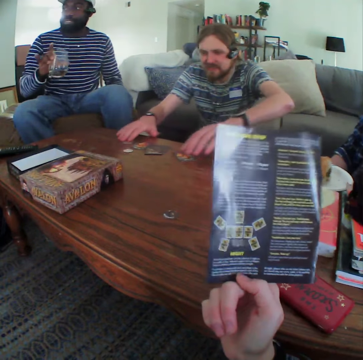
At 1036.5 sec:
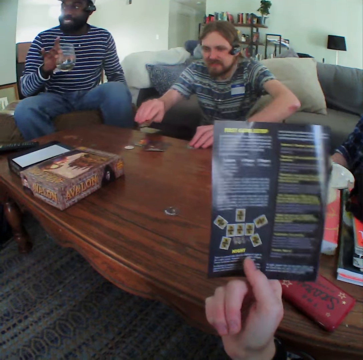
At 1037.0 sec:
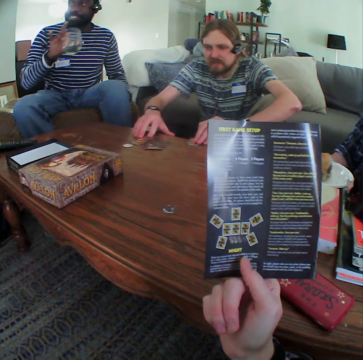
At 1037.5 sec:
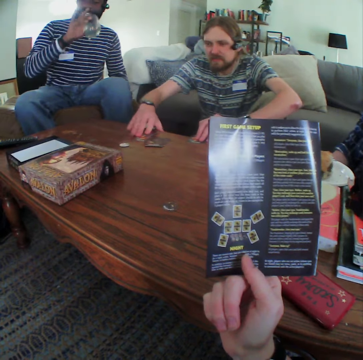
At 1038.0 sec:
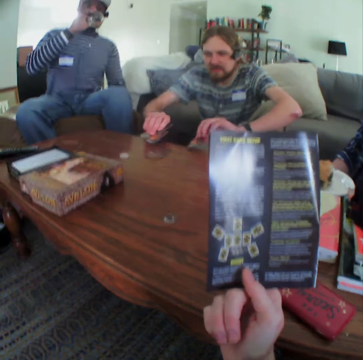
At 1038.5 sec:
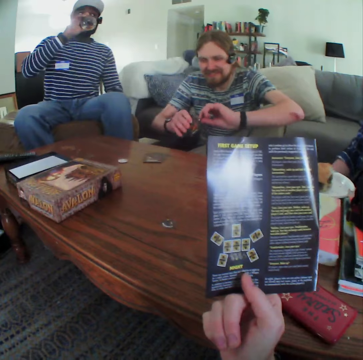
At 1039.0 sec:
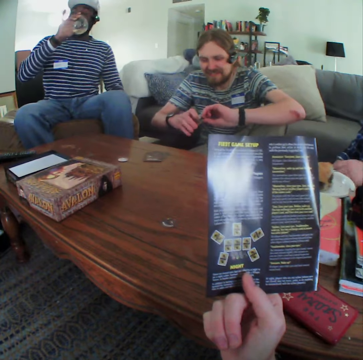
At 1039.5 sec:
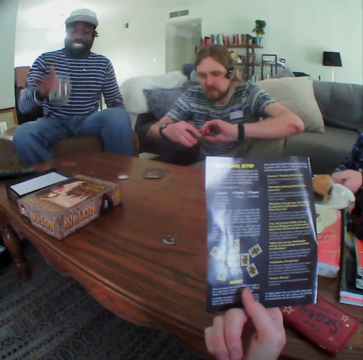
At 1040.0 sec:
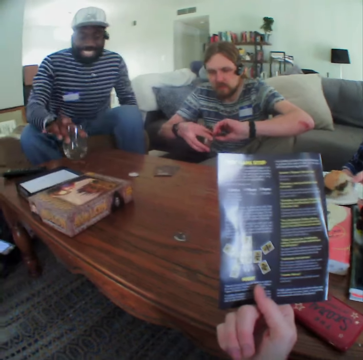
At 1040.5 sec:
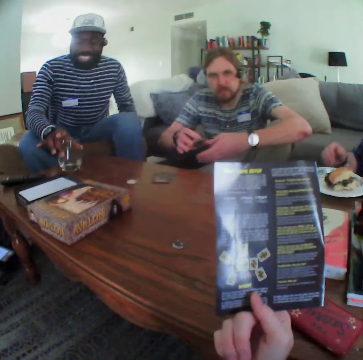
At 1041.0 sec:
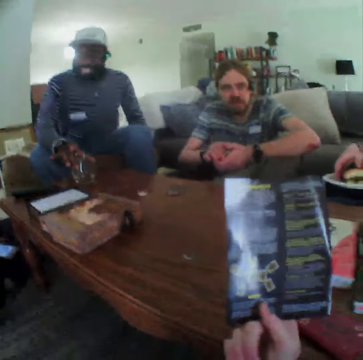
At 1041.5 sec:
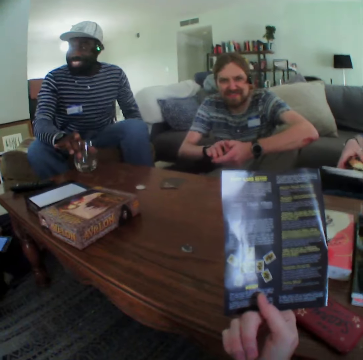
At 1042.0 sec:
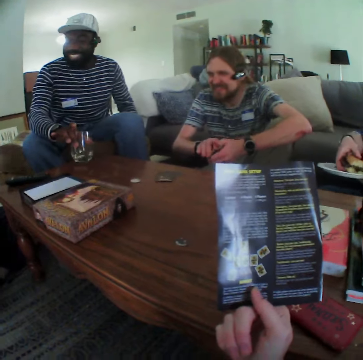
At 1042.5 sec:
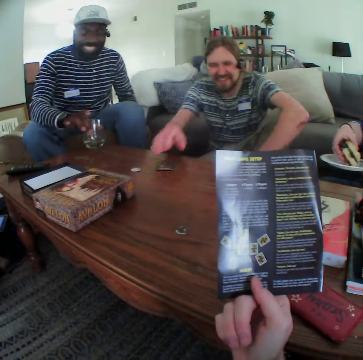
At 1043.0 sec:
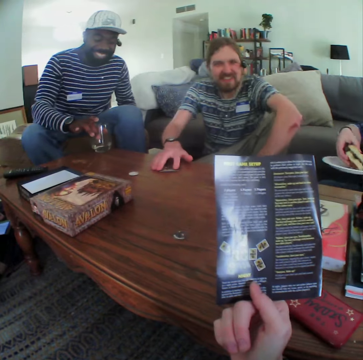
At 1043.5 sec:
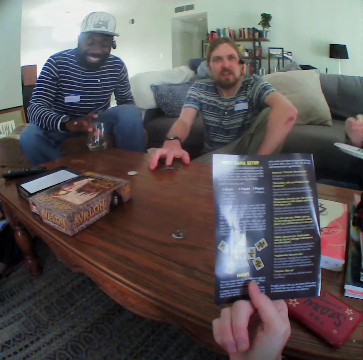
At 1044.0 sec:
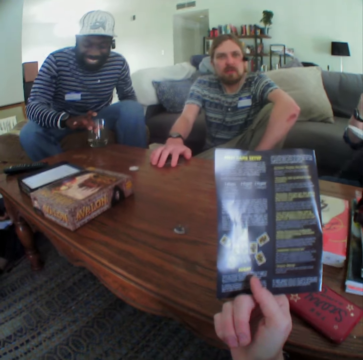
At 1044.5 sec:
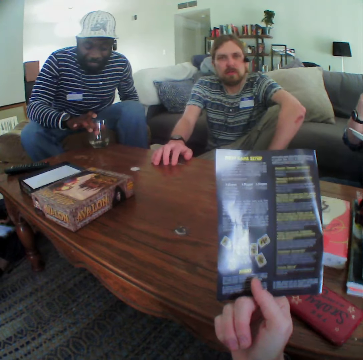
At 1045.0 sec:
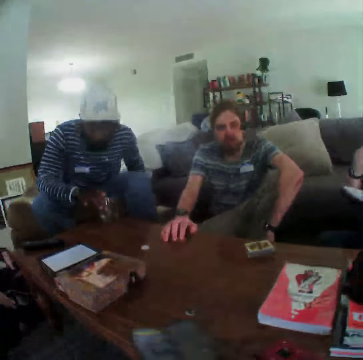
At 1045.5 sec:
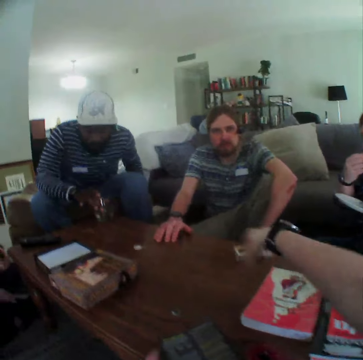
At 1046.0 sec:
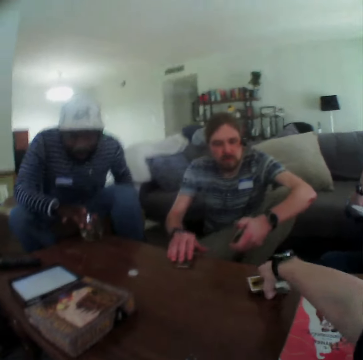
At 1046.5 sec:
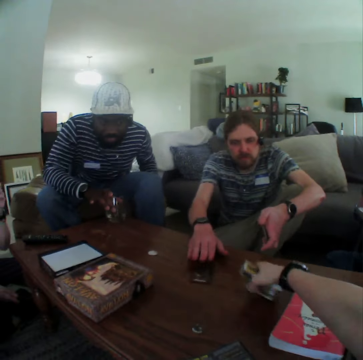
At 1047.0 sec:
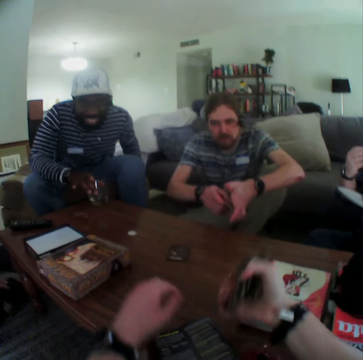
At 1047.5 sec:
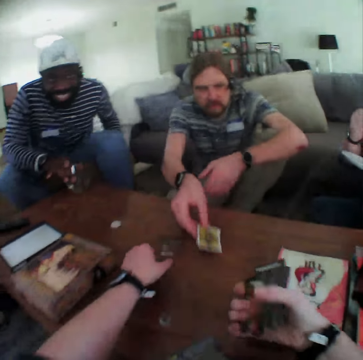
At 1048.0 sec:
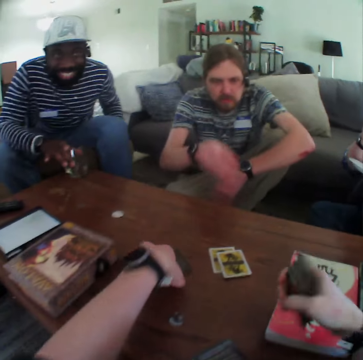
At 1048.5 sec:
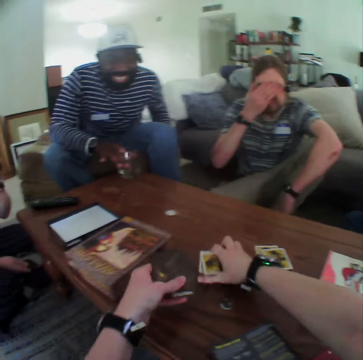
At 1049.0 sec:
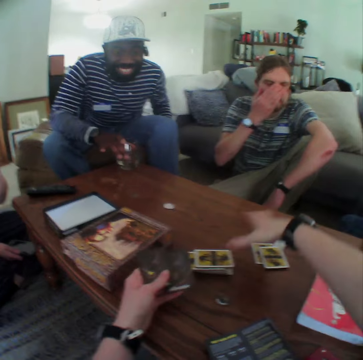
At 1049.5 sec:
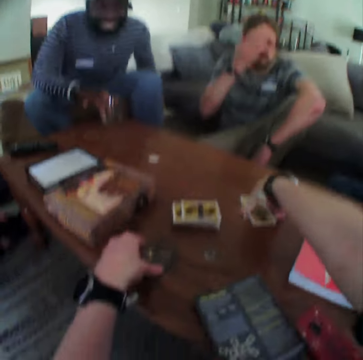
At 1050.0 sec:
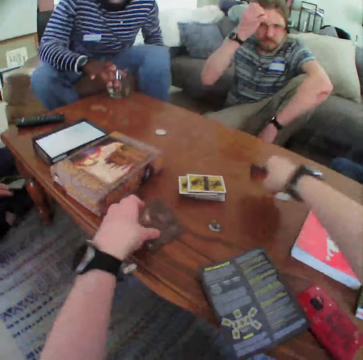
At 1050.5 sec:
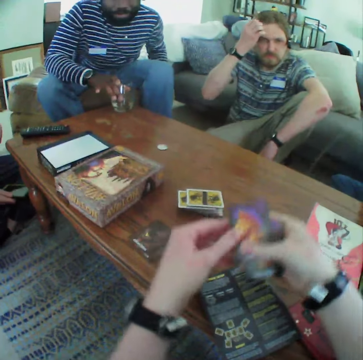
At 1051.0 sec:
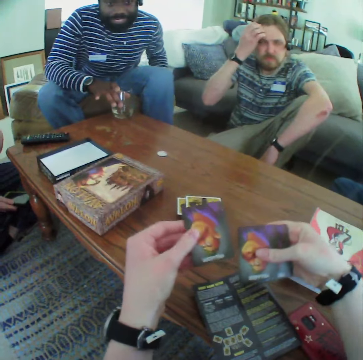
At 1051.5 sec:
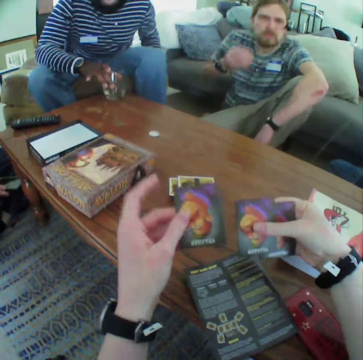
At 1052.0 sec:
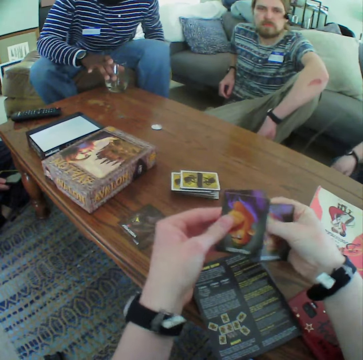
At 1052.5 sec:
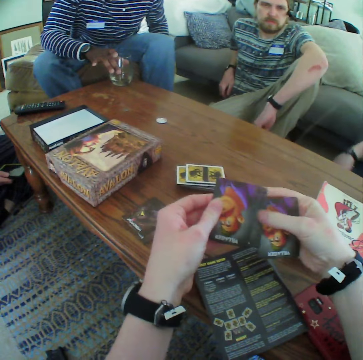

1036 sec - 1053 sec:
A man puts the cards on the table. The man picks cards from the table. Another man drinks the water. The second man puts the glass on the table. The camera wearer reads the booklet. The first man touches a card on the table and picks cards from the table. A third man eats the food. The camera wearer picks the cards. The first man moves a card on the table and puts cards on the table. The camera wearer picks the cards. The third man puts the cards on the table. The first man lifts his hand. The camera wearer puts cards on the table. He picks cards from the table and puts the cards on the table. He spreads the cards on his hand. The first man puts down his hand.

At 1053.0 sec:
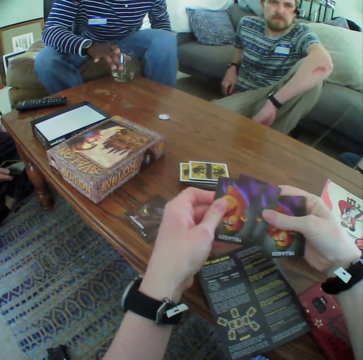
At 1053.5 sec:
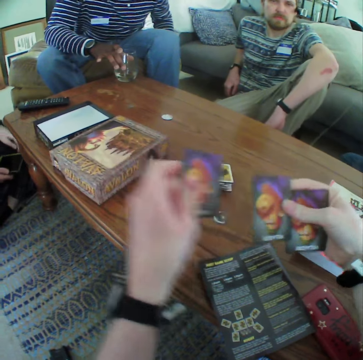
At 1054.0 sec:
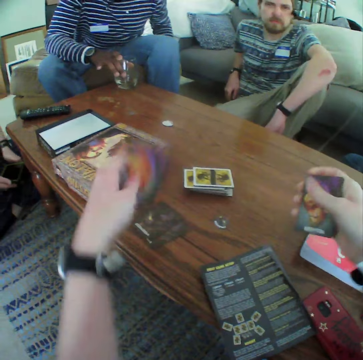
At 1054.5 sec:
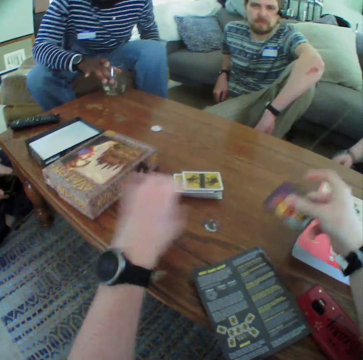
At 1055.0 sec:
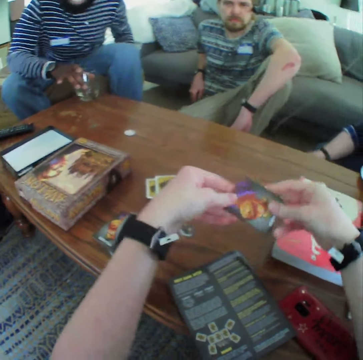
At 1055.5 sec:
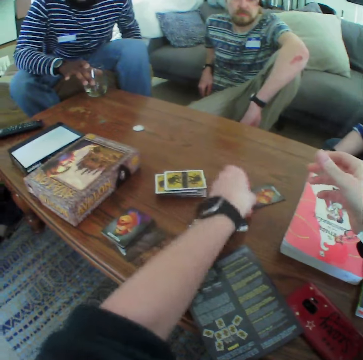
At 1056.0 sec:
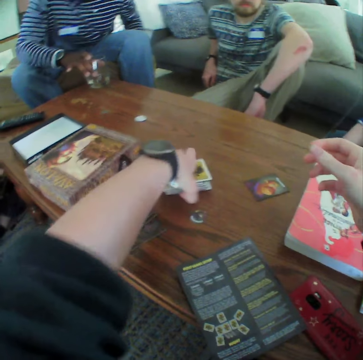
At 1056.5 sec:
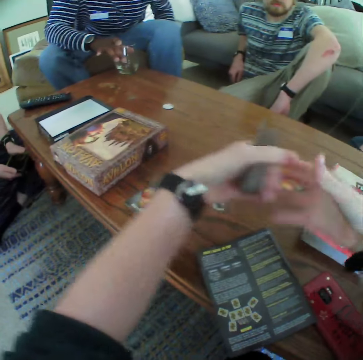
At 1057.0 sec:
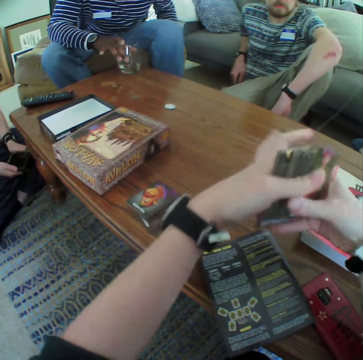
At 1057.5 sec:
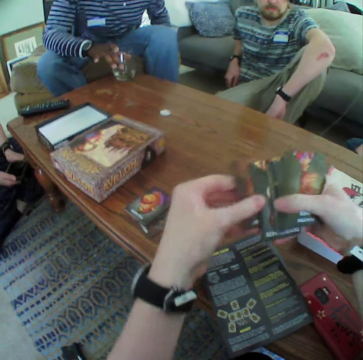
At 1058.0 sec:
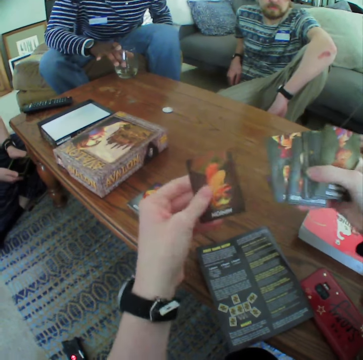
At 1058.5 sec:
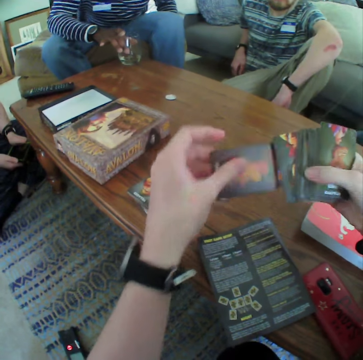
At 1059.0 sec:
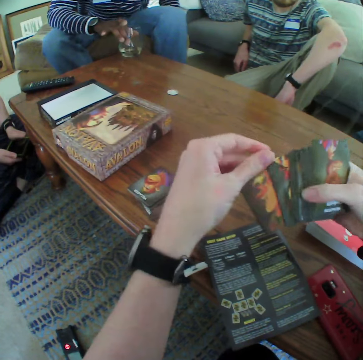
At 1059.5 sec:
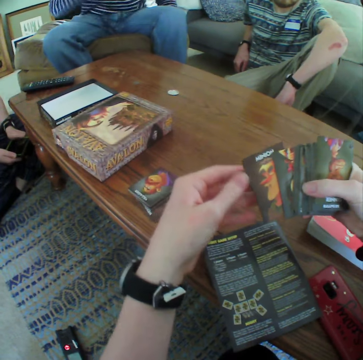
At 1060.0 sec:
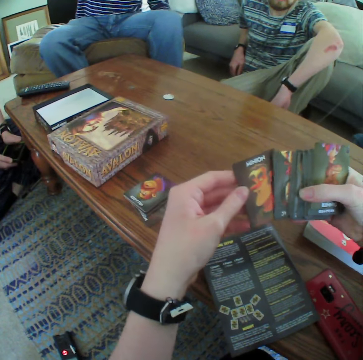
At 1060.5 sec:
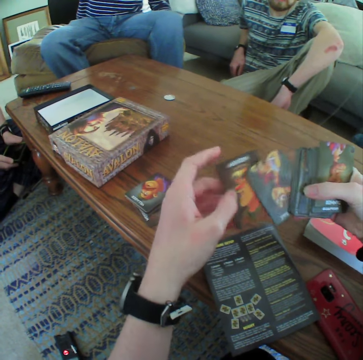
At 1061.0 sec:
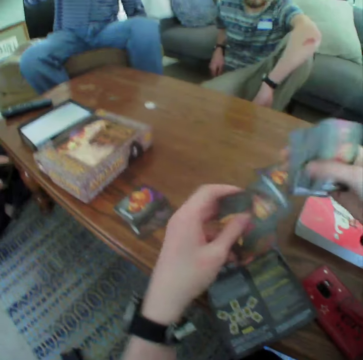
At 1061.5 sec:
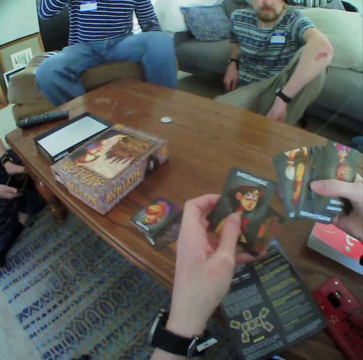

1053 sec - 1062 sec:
The camera wearer puts the cards on top of other cards. They put a card on the table. They pick cards from the table. They look at the cards.

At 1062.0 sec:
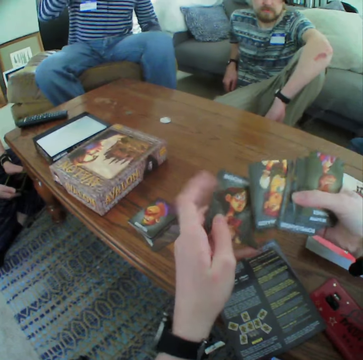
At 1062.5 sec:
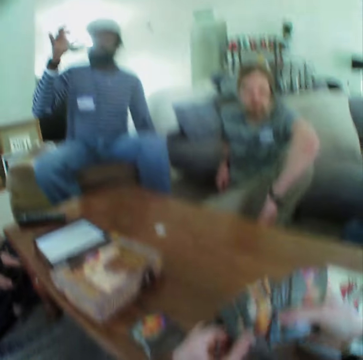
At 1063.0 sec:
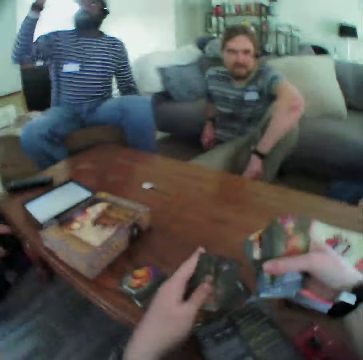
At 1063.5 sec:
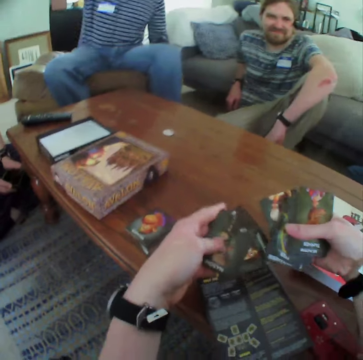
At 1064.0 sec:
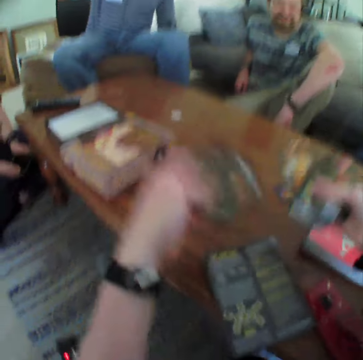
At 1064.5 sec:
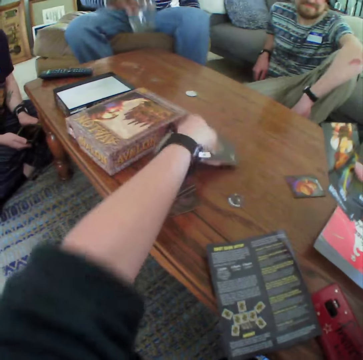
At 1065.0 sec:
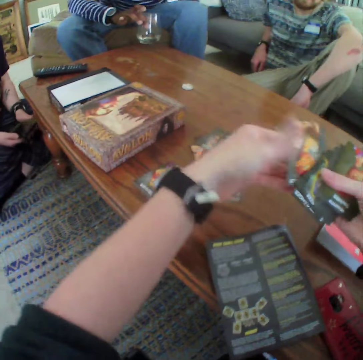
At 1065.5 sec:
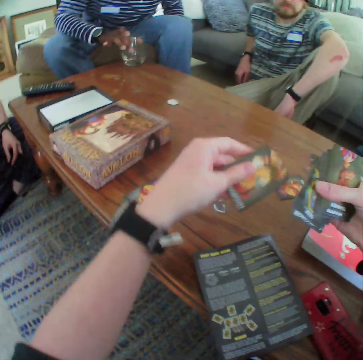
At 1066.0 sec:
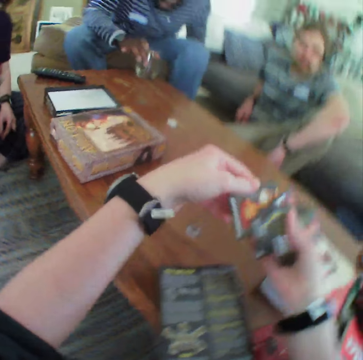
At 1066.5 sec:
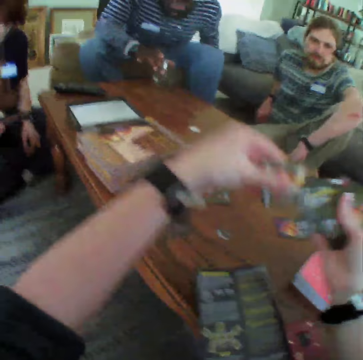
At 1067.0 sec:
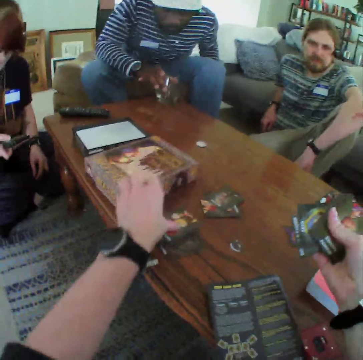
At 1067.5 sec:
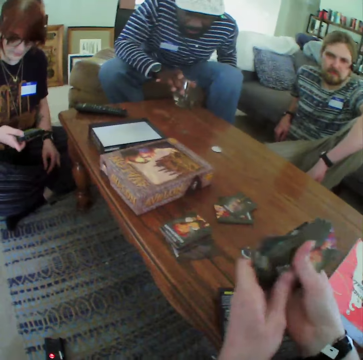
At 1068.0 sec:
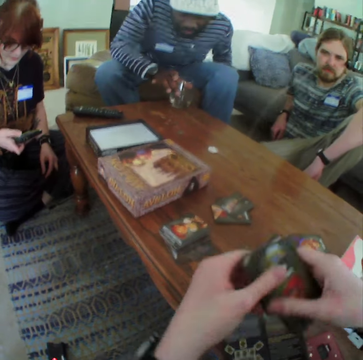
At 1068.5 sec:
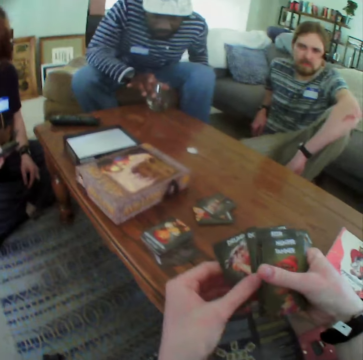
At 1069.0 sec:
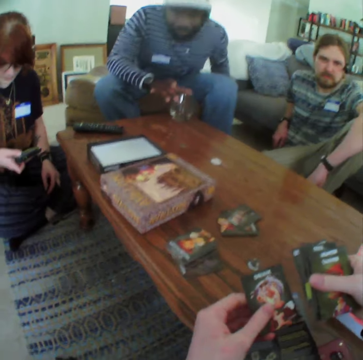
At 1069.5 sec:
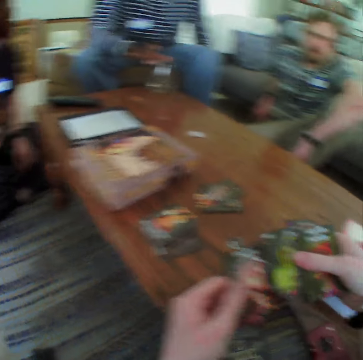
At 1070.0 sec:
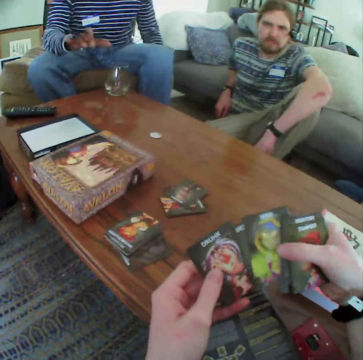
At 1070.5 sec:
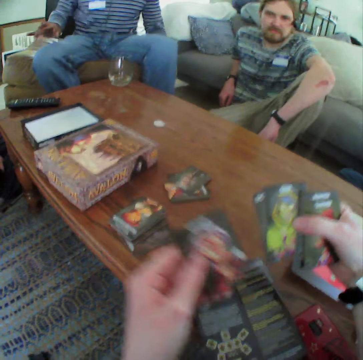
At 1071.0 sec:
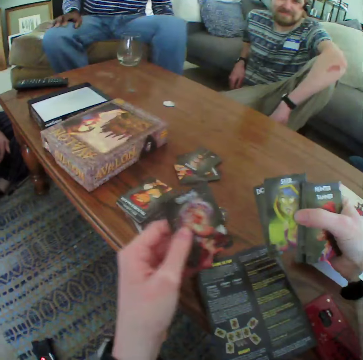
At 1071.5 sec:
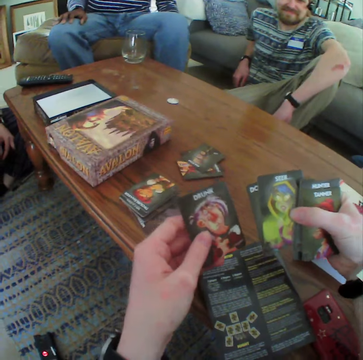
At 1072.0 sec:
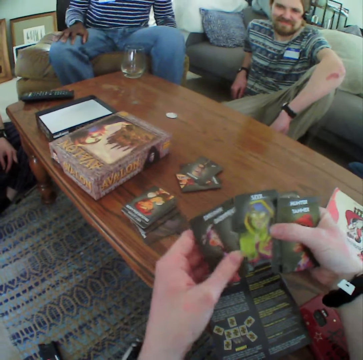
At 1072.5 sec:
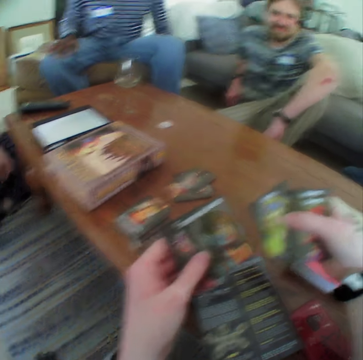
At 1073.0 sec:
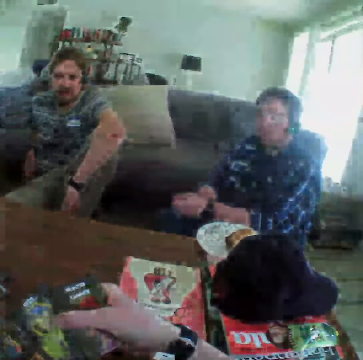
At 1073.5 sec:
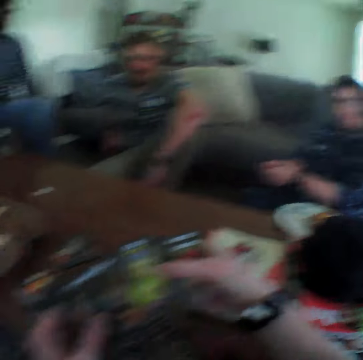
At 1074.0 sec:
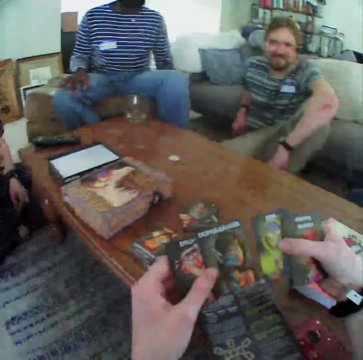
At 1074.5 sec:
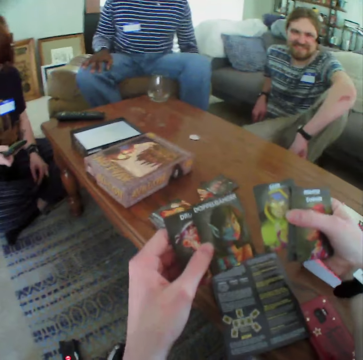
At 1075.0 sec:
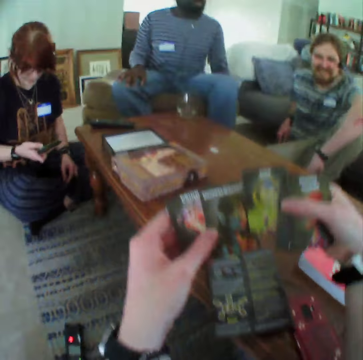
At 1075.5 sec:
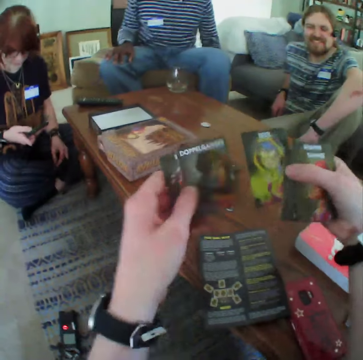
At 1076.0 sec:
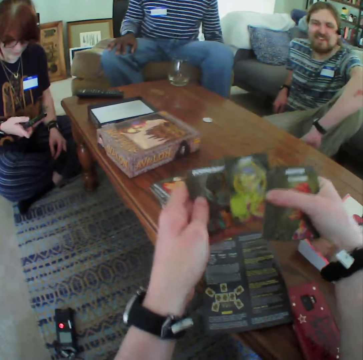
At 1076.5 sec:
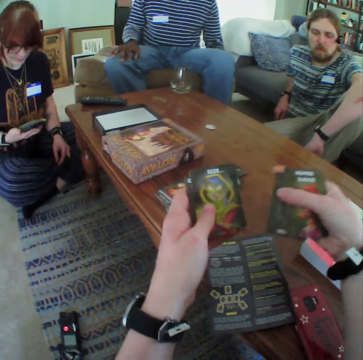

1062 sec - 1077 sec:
A man drinks the water. The camera wearer looks at the cards. They put down the cards. The man puts down the glass. The camera wearer puts the cards on the table. They look at the cards. They look at the cards again.
